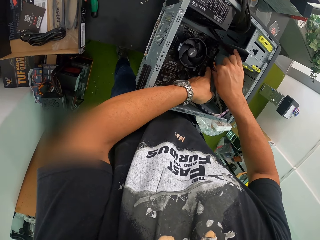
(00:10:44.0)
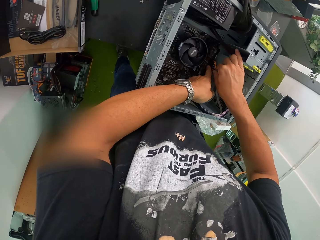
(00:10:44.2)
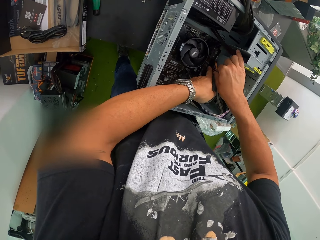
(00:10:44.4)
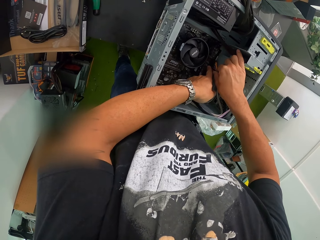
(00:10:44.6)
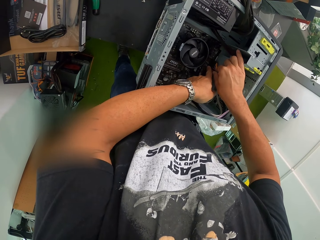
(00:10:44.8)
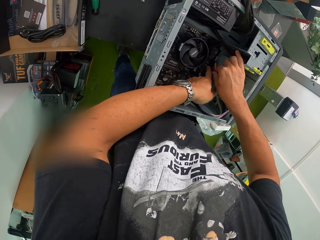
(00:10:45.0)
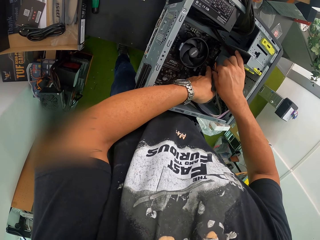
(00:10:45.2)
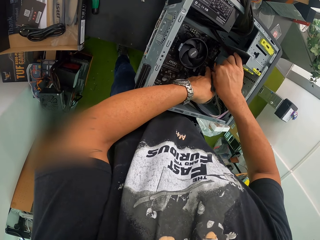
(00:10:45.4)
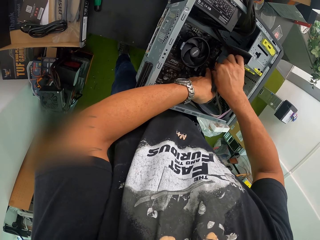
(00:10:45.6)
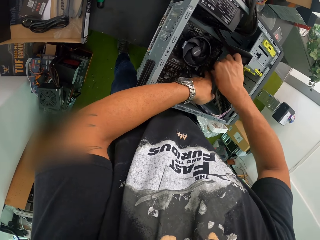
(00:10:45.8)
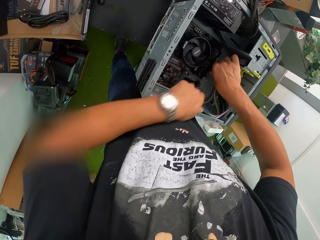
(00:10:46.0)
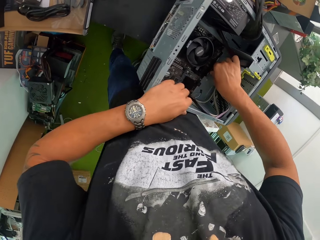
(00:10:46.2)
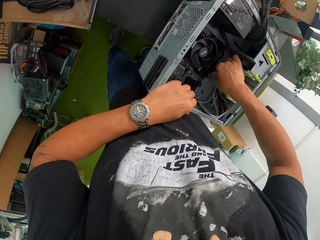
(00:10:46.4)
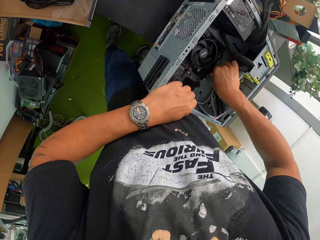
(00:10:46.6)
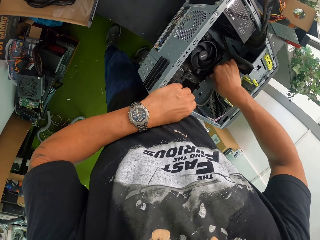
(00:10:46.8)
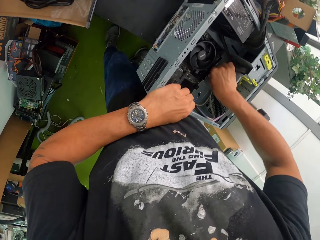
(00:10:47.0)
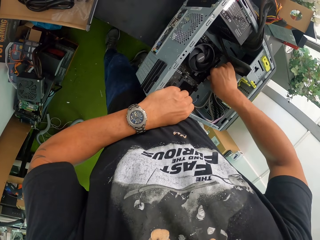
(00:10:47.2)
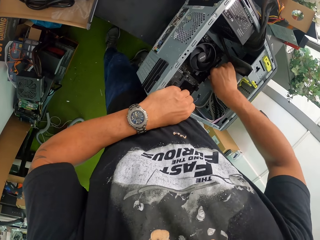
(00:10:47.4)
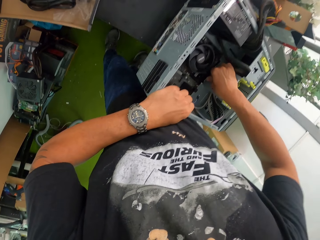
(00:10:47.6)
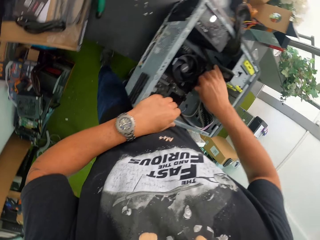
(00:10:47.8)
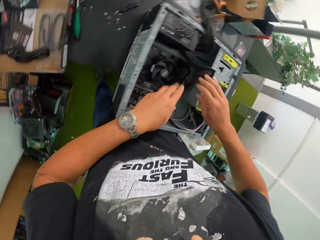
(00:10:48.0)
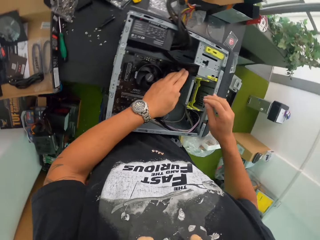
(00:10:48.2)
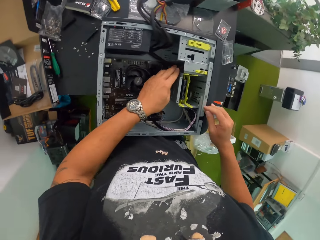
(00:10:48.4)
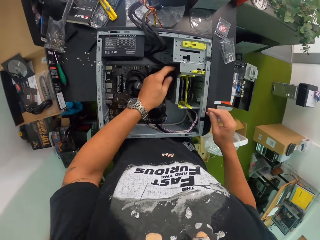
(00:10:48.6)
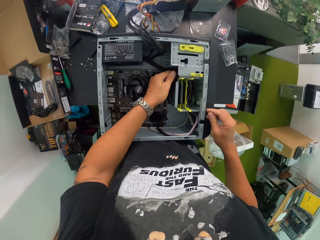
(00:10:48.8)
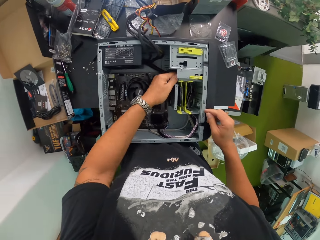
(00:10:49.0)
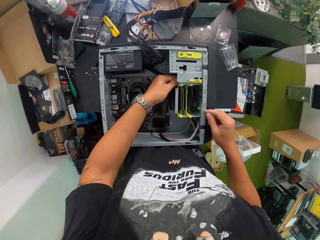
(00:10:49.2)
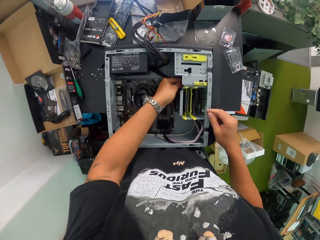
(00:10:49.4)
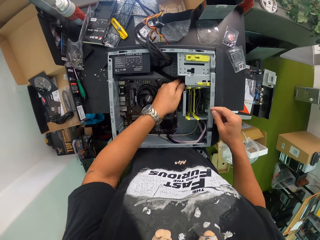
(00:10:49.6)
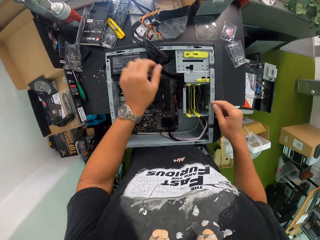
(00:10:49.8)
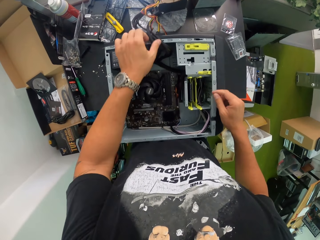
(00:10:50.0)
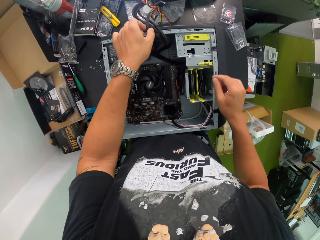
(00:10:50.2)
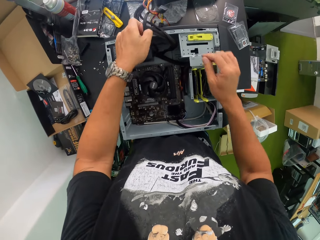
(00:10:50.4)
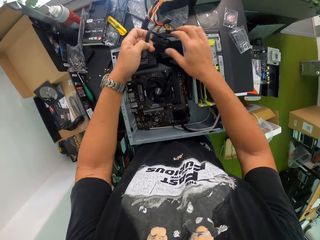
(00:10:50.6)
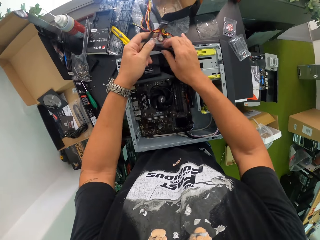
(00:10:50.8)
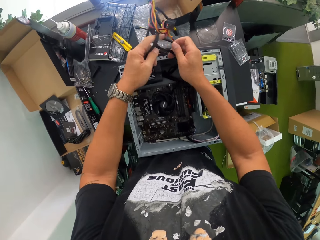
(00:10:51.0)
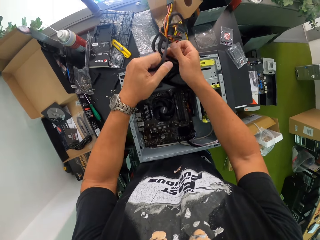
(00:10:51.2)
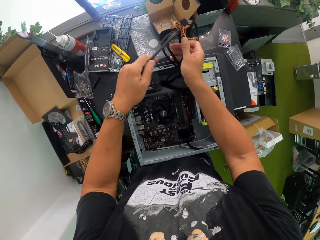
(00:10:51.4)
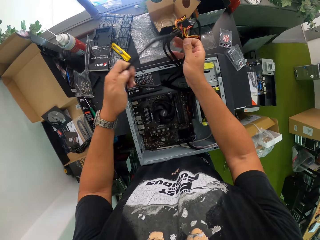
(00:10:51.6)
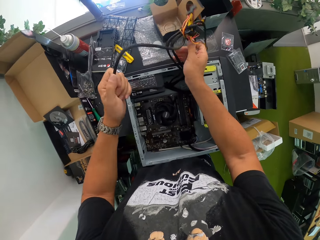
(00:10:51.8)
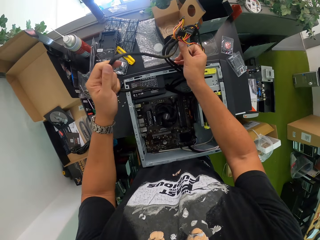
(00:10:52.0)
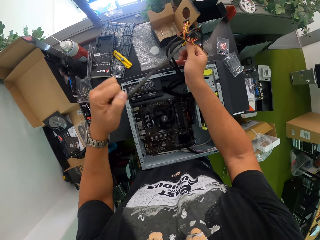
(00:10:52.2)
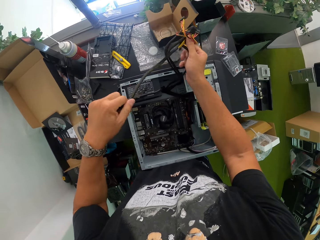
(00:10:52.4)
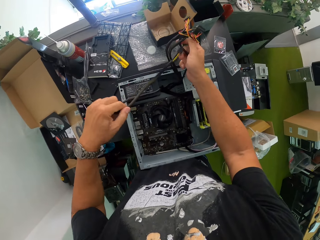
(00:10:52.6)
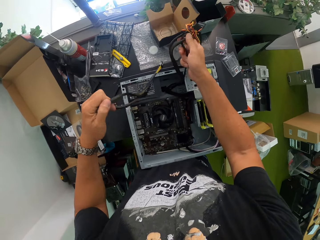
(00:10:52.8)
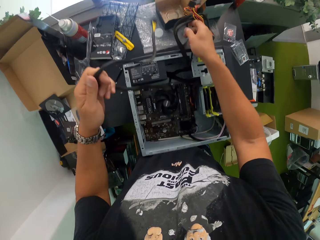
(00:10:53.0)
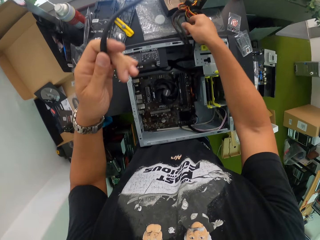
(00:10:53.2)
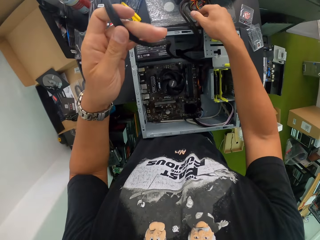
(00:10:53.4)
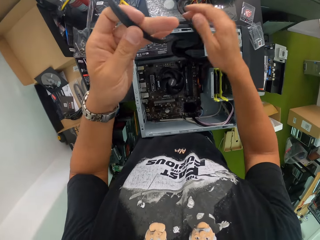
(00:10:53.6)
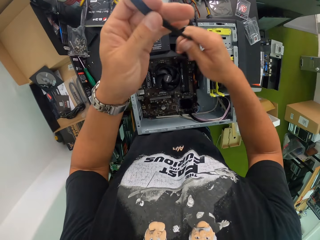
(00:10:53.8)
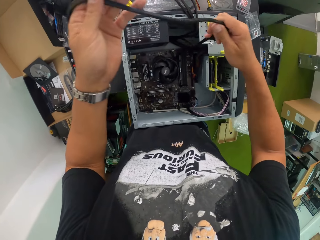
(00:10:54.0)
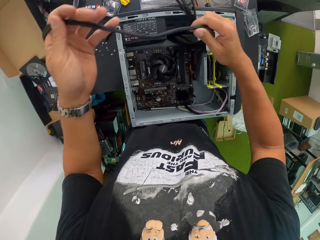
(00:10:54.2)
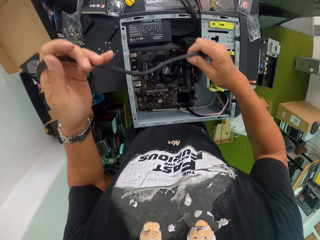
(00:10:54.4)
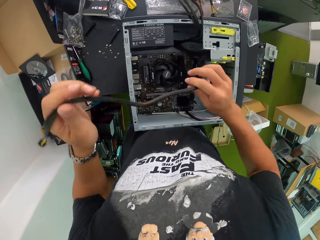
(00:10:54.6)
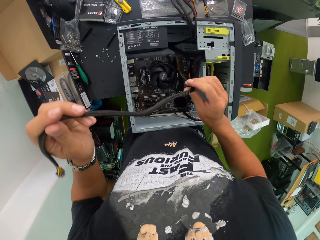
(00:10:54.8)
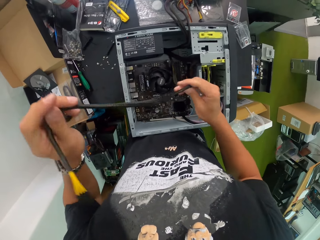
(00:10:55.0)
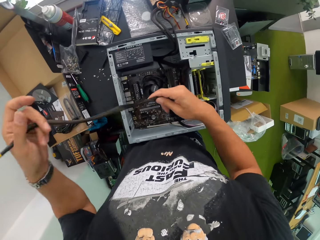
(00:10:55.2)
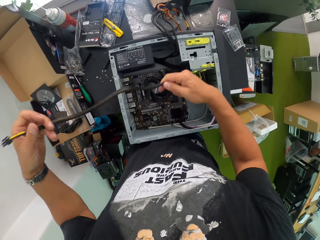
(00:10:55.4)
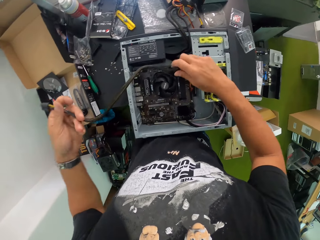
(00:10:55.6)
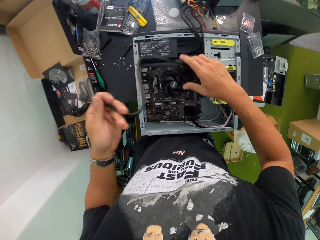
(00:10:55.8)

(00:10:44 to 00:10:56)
The camera wearer adjusts the power cable connected to the motherboard with his right hand. He takes a power cable of the desktop with his left hand. He takes the power cables of the desktop with his right hand. He removes his right hand from the power cables of the desktop. He holds the power cable in his left hand with both hands.

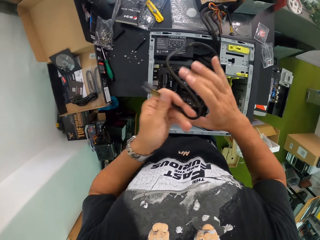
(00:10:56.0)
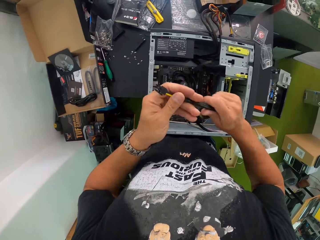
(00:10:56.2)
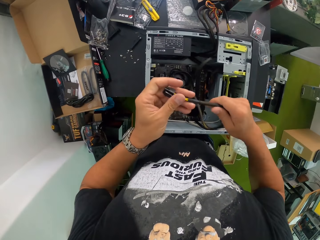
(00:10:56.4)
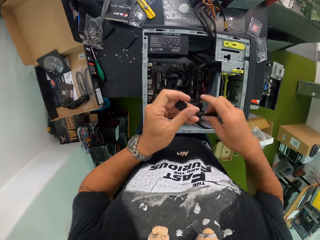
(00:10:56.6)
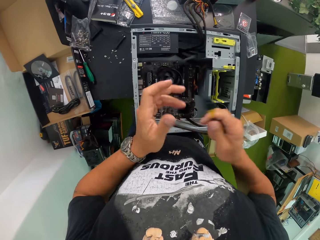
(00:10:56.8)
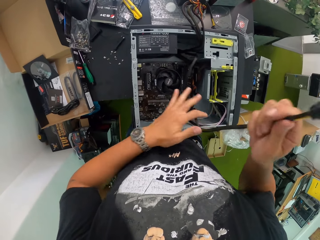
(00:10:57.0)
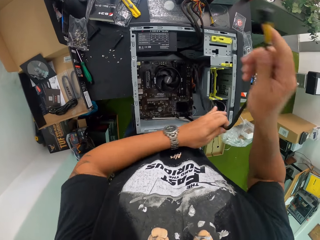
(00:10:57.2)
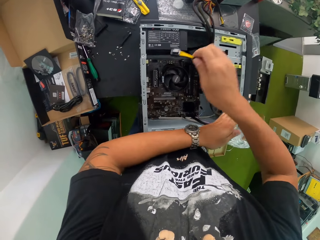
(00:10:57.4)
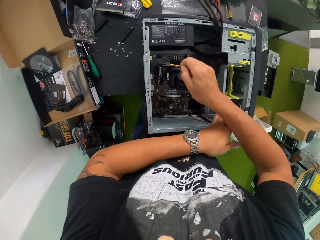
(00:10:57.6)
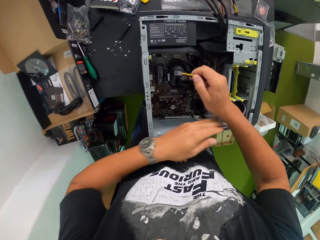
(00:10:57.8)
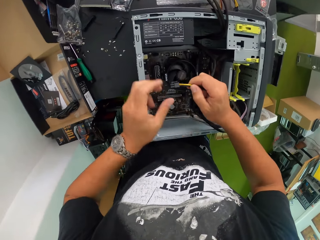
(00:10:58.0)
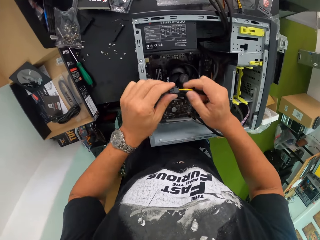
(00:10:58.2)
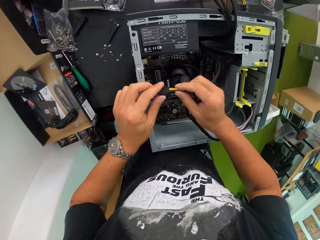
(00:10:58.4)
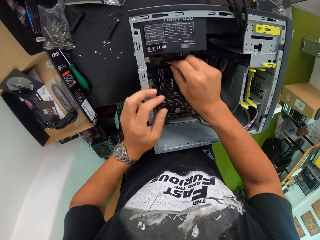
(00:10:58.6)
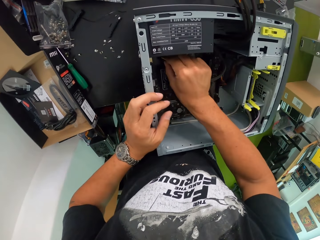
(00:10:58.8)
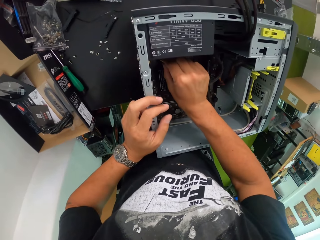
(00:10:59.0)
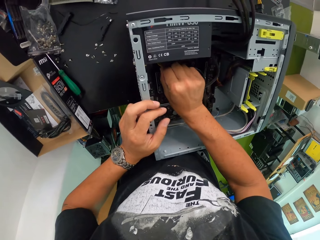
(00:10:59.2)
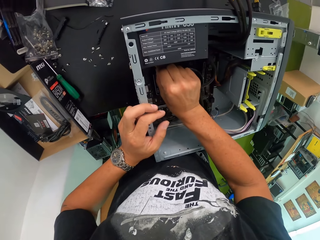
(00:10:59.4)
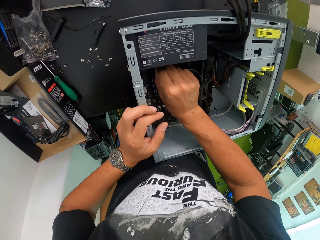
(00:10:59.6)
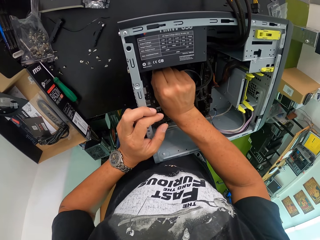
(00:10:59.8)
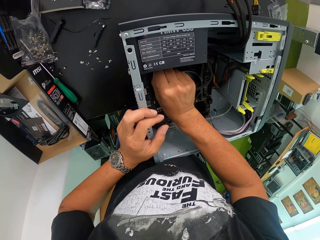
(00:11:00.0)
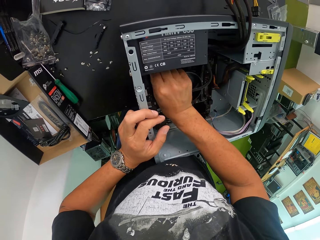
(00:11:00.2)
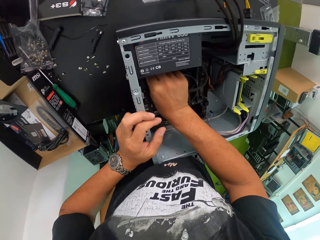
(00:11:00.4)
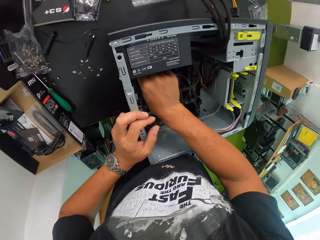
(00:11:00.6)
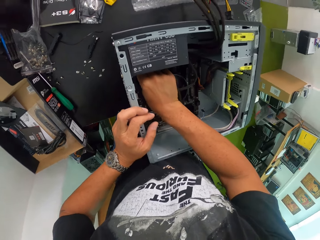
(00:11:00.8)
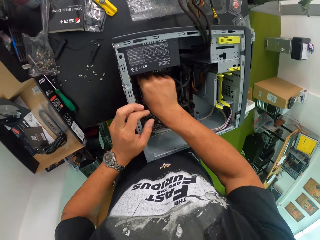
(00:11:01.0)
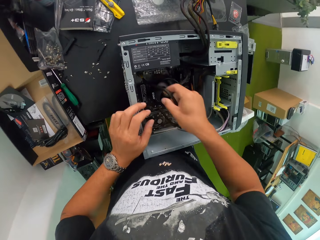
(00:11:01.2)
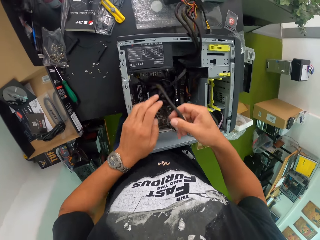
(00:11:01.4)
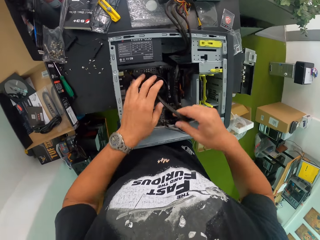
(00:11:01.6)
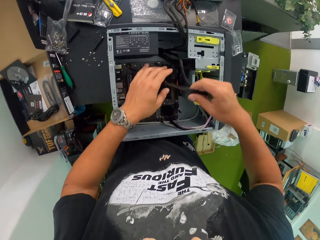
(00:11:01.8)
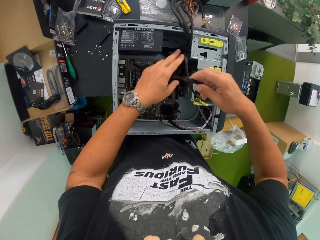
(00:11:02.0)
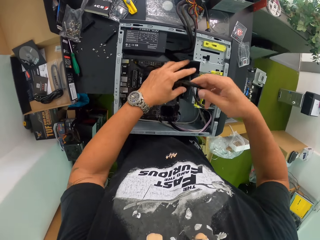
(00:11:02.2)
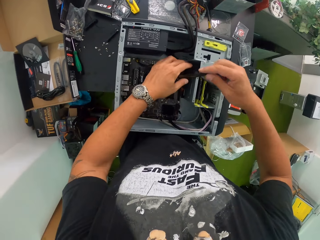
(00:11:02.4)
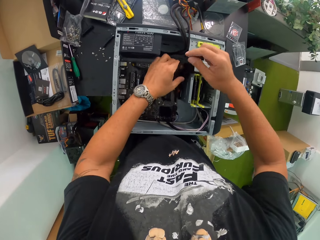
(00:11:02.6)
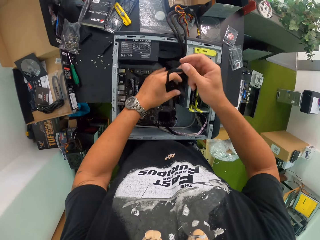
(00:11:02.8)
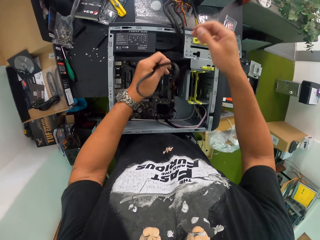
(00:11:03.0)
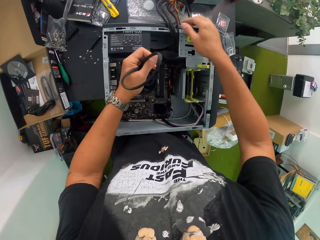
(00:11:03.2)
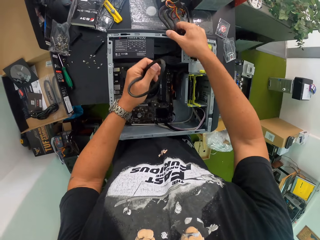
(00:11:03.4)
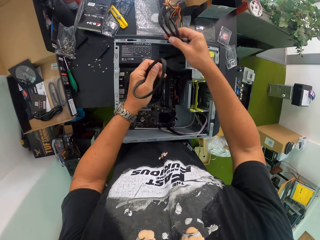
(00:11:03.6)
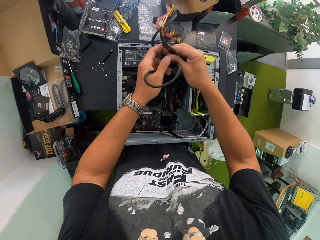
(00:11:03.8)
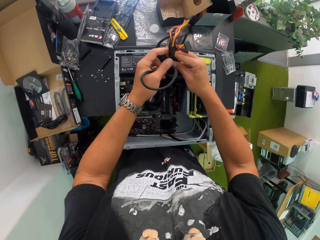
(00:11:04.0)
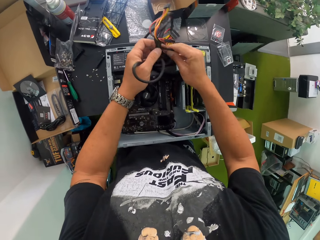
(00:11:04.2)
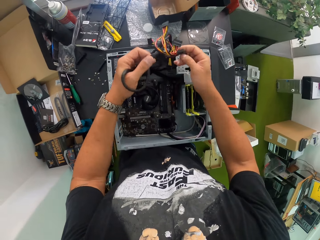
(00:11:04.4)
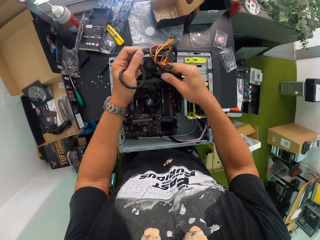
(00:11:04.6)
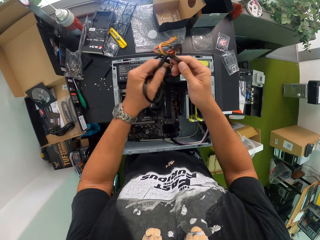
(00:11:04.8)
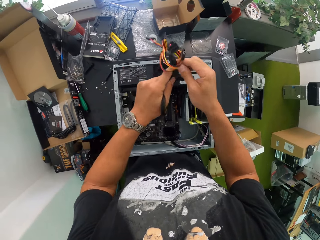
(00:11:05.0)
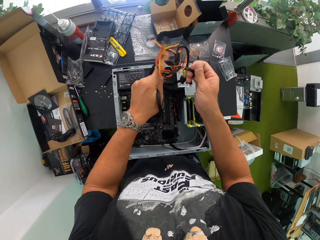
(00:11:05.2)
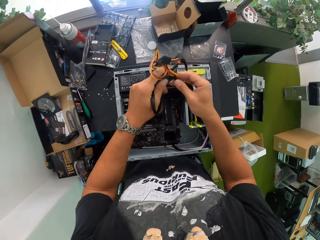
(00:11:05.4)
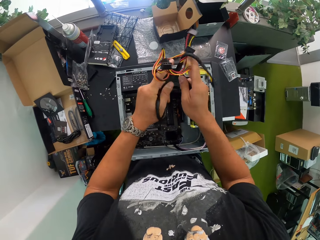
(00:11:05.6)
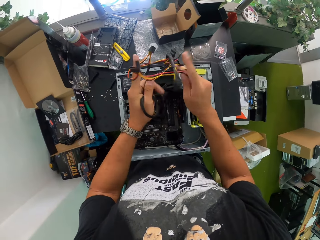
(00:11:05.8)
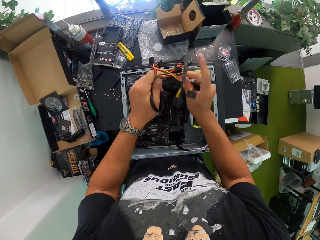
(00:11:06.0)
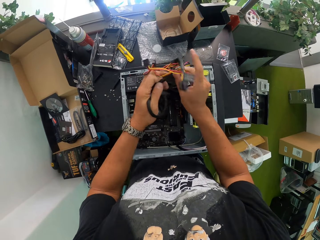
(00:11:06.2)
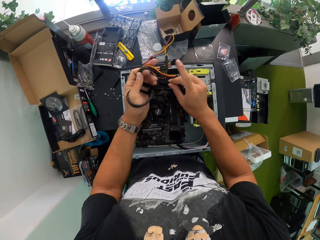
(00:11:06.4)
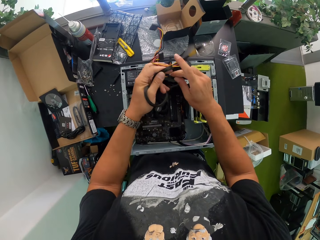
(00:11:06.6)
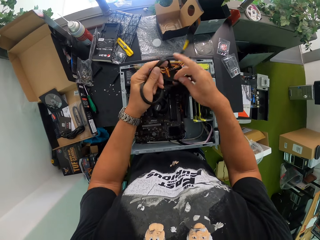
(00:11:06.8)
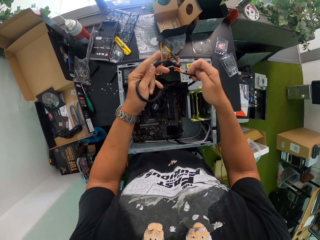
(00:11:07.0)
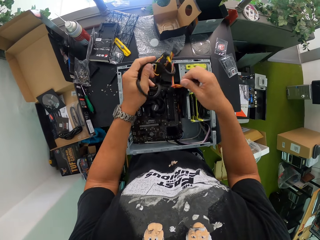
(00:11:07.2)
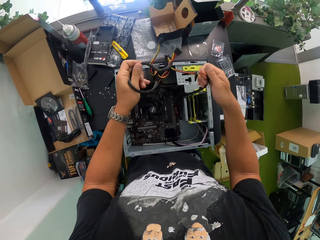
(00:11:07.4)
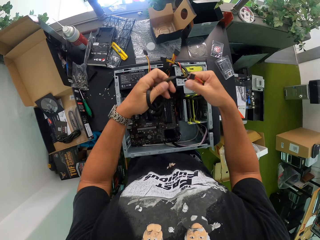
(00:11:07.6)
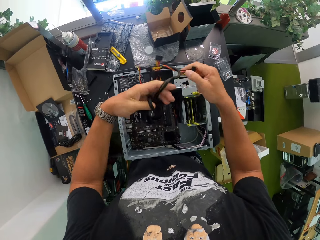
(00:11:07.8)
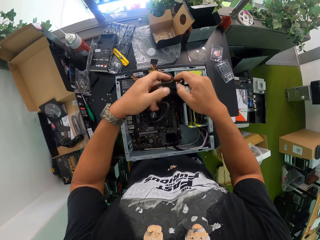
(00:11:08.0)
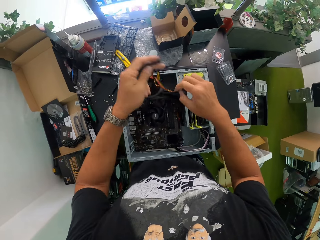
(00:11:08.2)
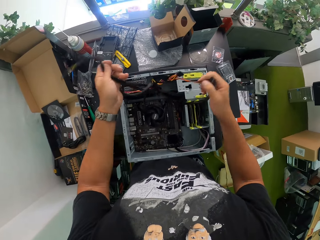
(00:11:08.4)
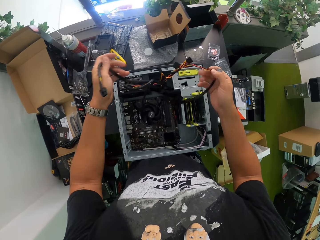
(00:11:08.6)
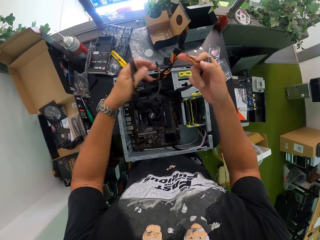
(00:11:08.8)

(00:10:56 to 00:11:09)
The camera wearer removes his left hand from the power cable in his hands. He connects the power cable in his right hand to the motherboard with his right hand. He moves the cable in his right hand to his left hand. He takes the power cables of the desktop with his right hand. He disentangles the power cables in his right hand with both hands.
